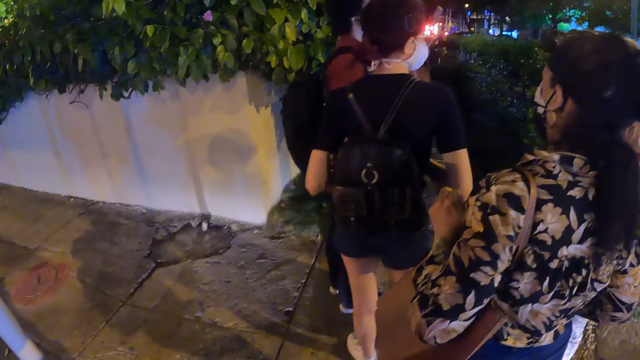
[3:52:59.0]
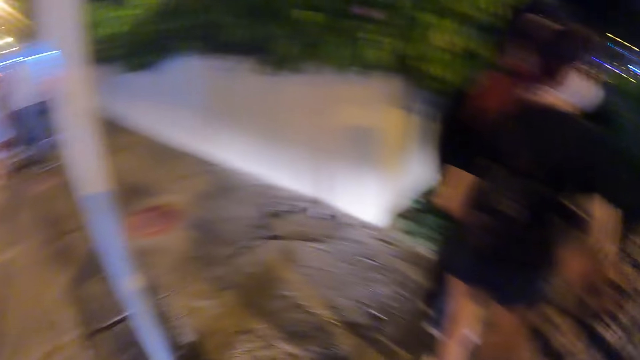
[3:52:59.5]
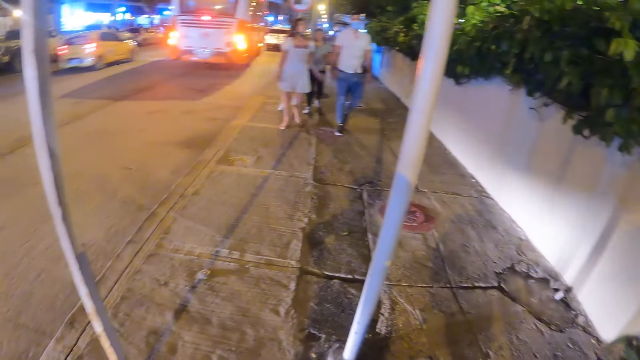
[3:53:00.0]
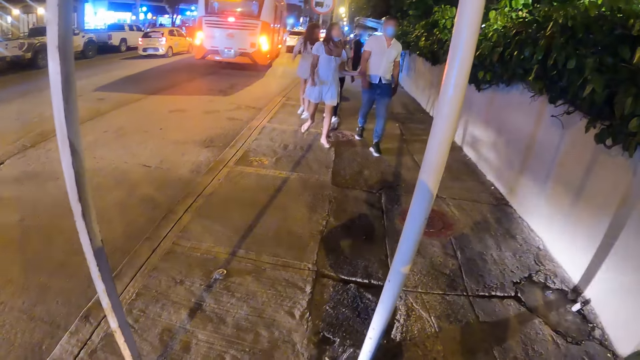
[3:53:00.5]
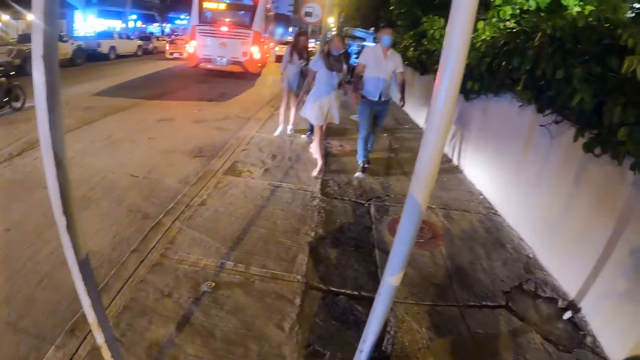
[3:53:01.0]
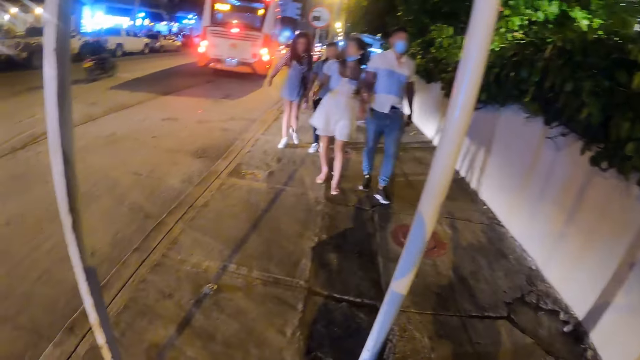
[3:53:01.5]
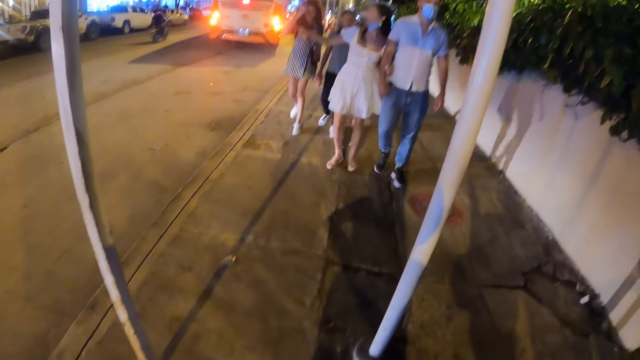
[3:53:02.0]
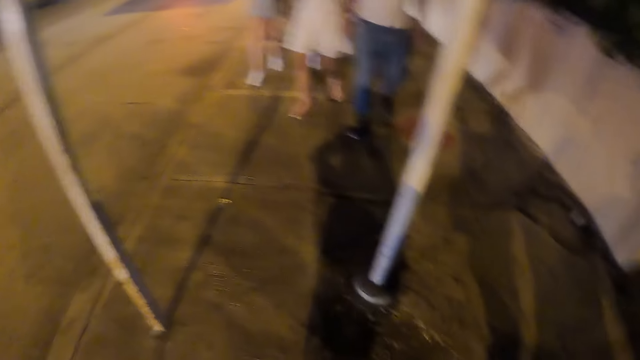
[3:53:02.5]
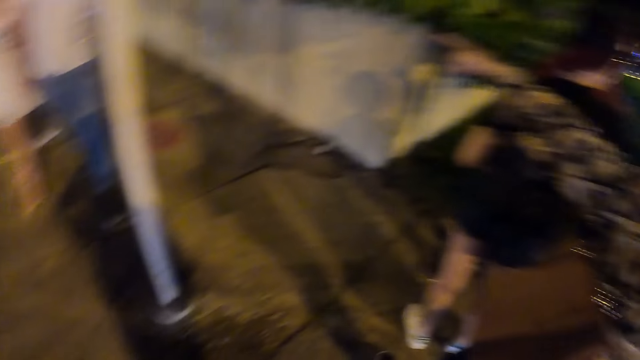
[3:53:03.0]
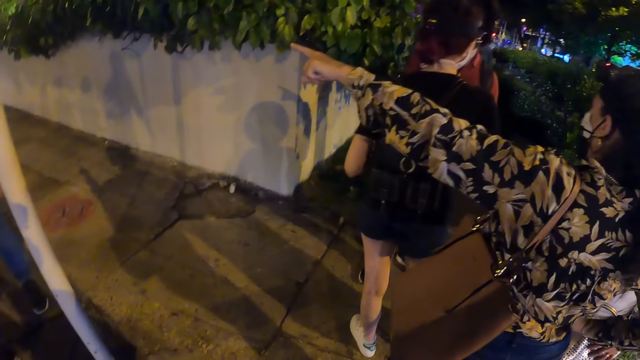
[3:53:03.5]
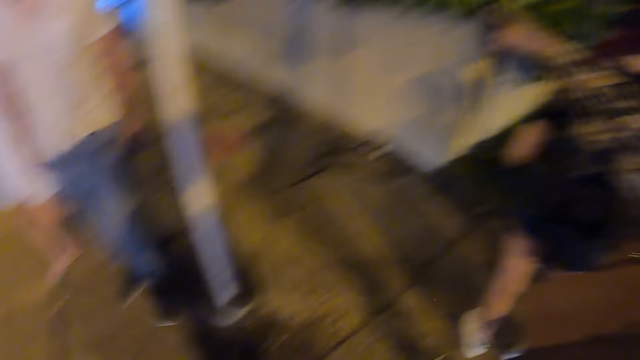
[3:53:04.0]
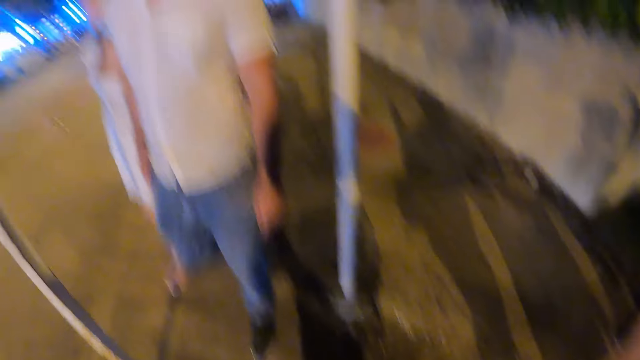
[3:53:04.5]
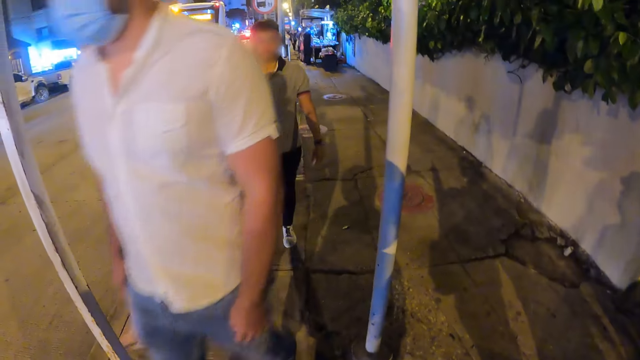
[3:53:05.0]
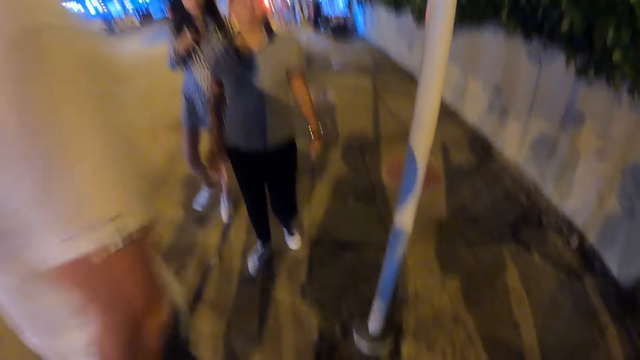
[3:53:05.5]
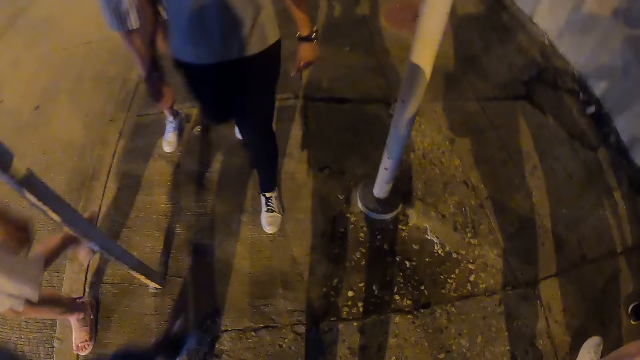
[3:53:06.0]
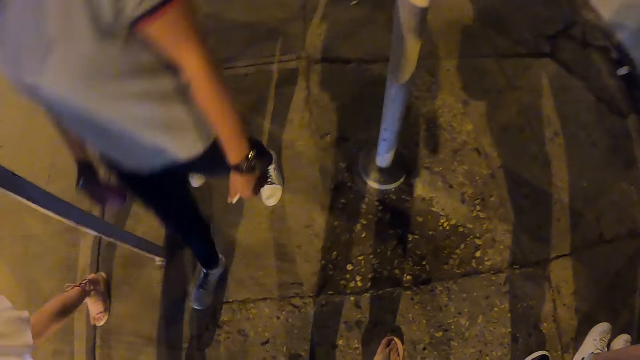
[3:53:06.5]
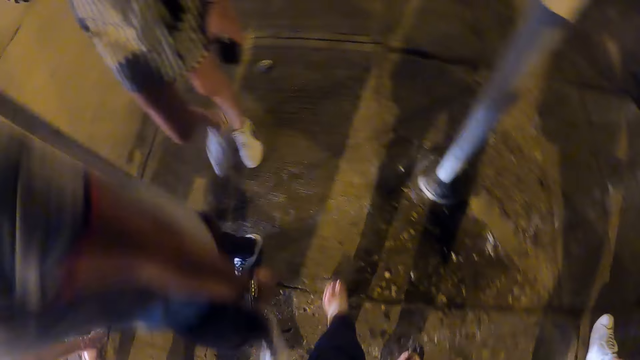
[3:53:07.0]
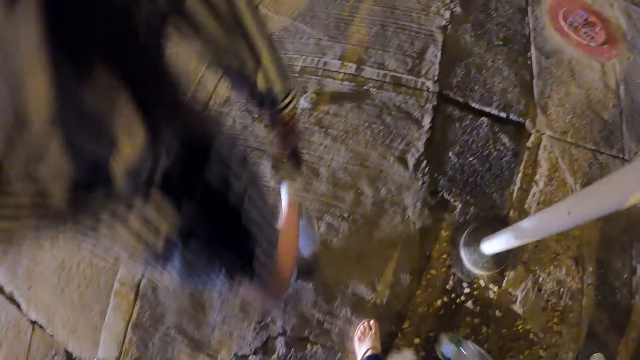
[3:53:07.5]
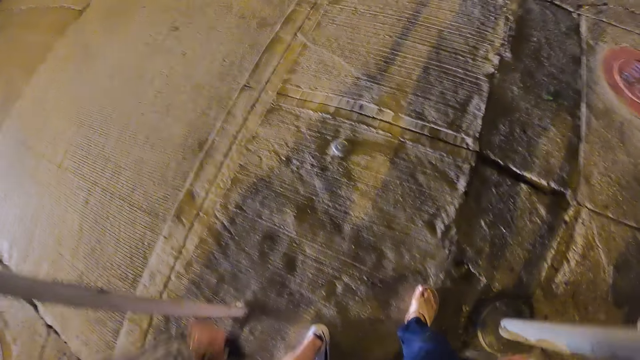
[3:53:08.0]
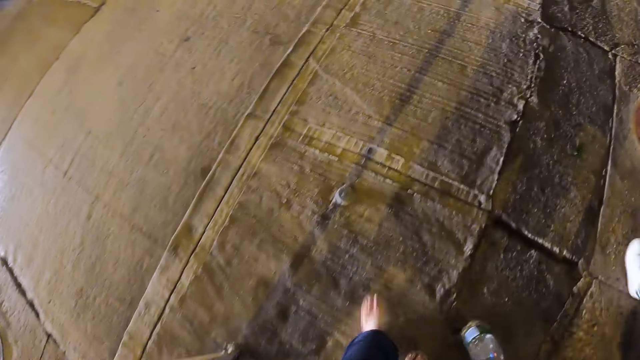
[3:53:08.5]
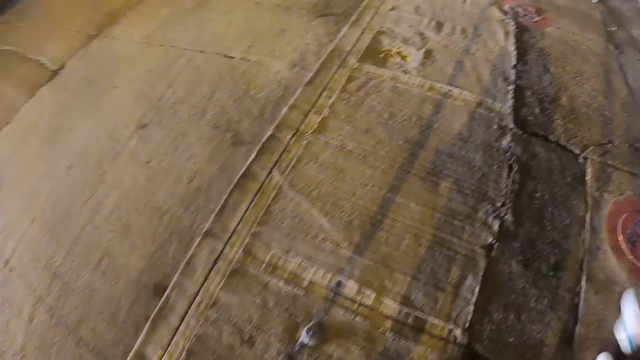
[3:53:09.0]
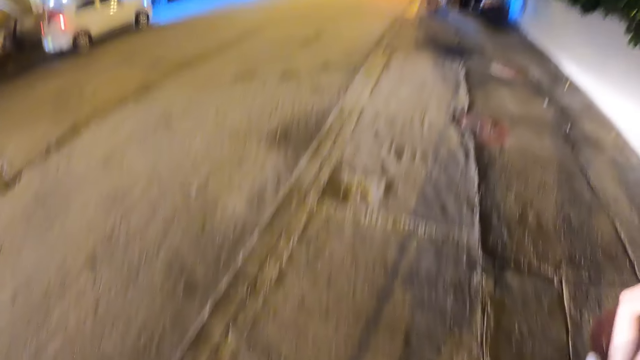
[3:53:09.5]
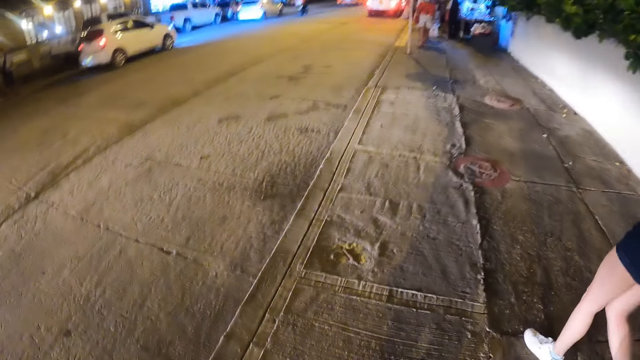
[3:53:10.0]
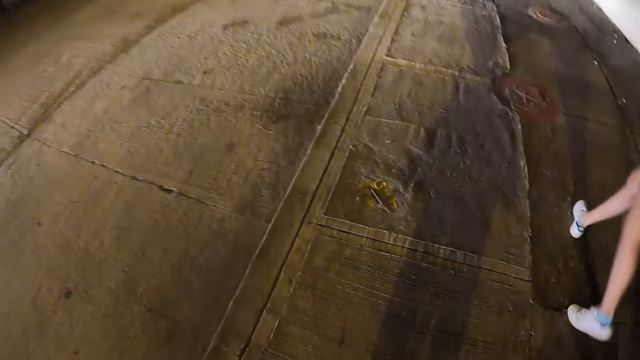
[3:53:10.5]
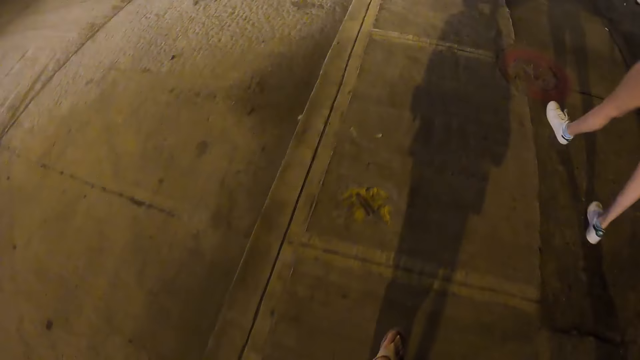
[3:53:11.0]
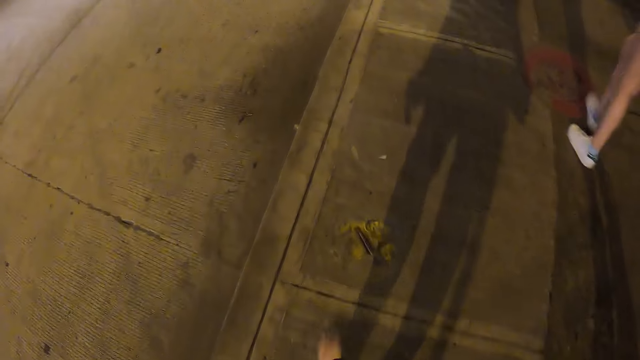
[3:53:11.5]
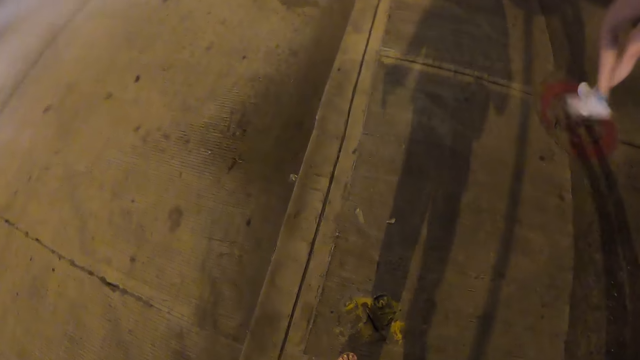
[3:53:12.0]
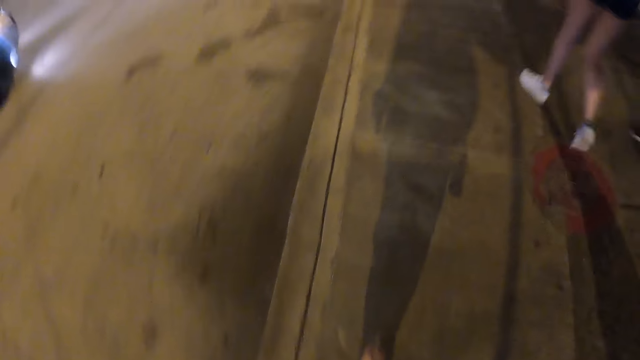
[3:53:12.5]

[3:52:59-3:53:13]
The camera wearer stares at the compound. They look around. A woman points at the compound. The camera wearer stares at the compound. They walk with the women and the man on the pathway.

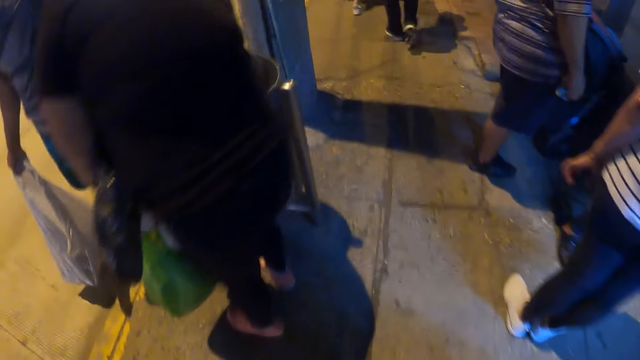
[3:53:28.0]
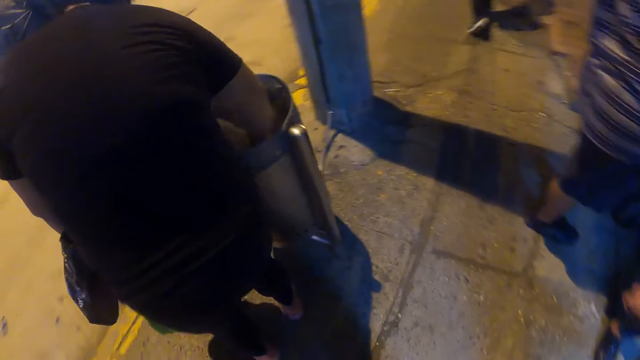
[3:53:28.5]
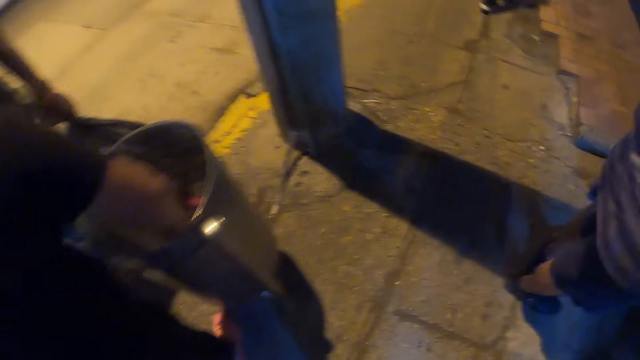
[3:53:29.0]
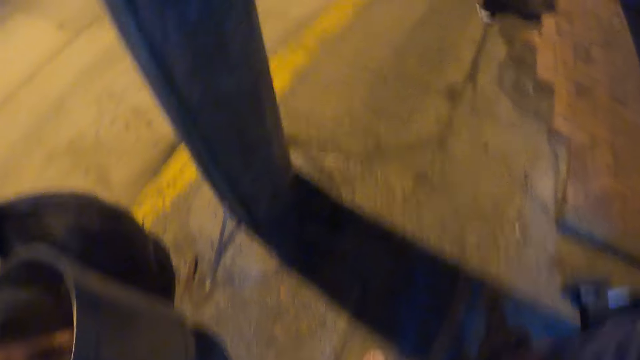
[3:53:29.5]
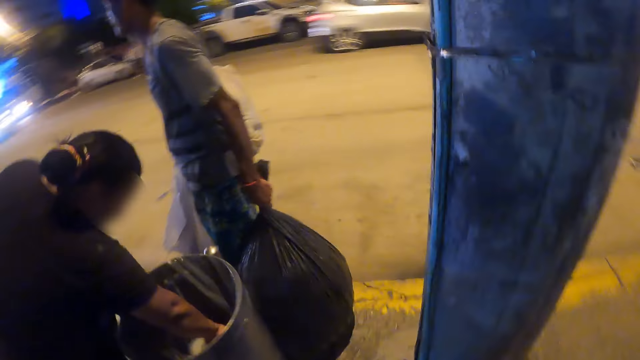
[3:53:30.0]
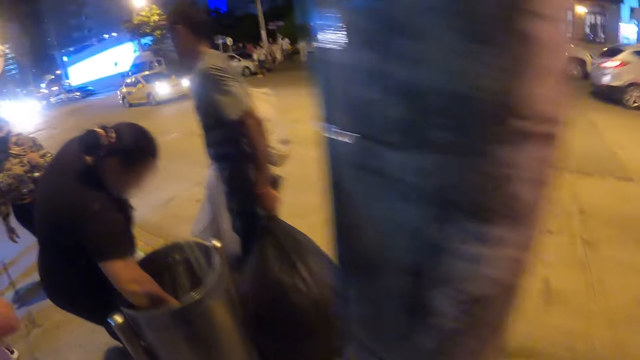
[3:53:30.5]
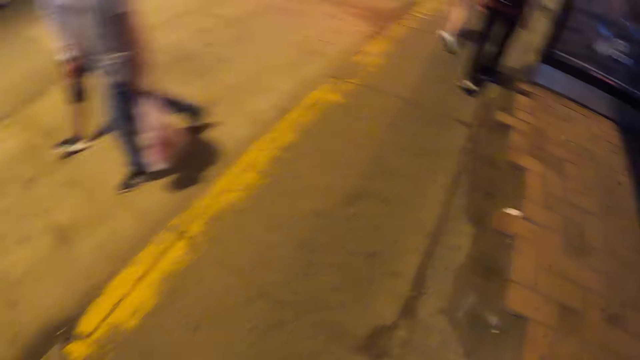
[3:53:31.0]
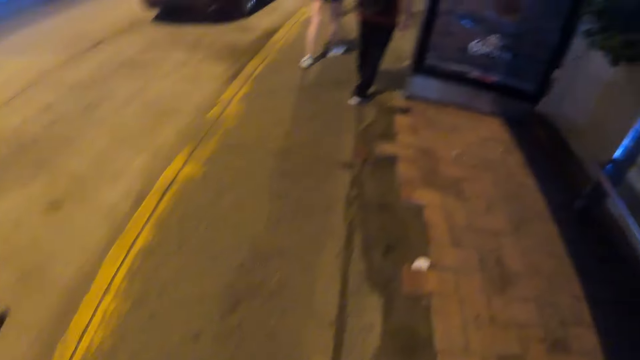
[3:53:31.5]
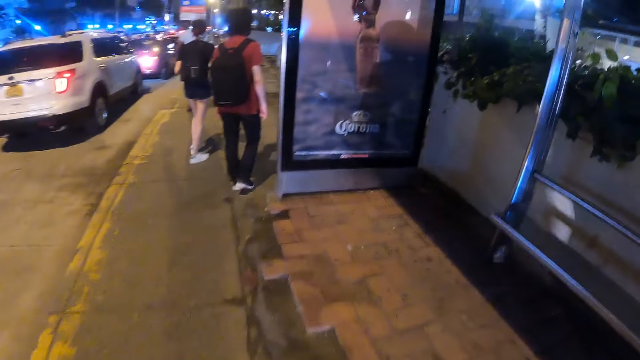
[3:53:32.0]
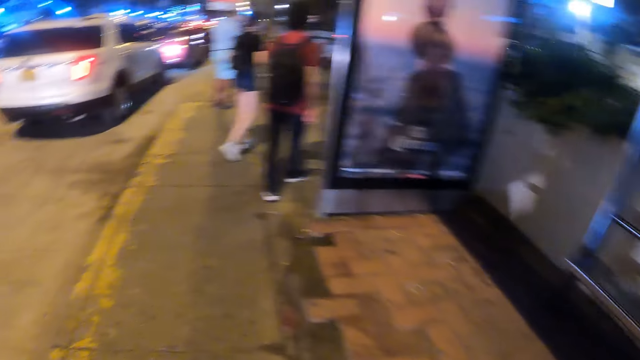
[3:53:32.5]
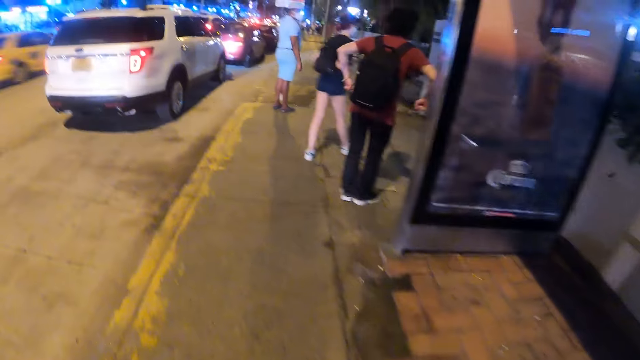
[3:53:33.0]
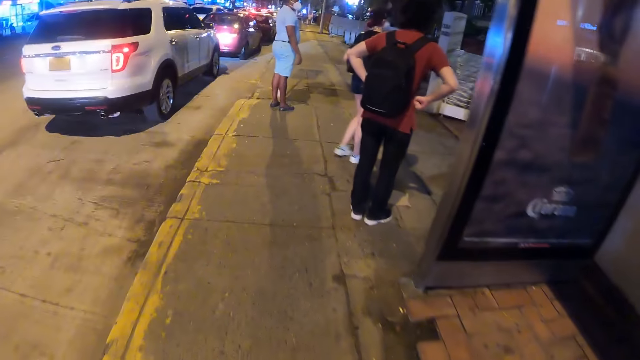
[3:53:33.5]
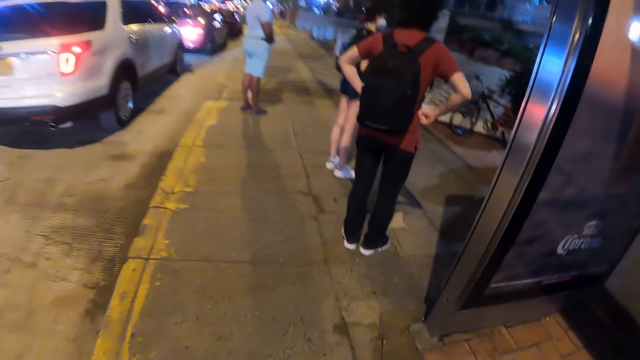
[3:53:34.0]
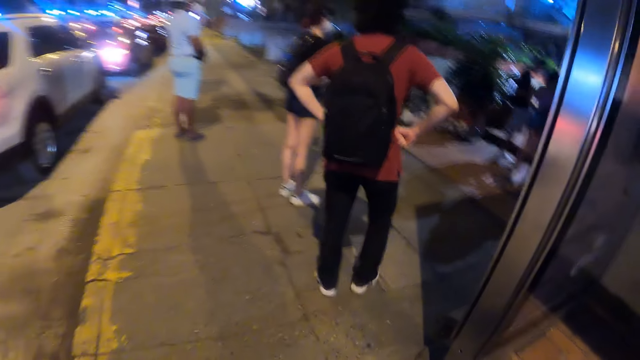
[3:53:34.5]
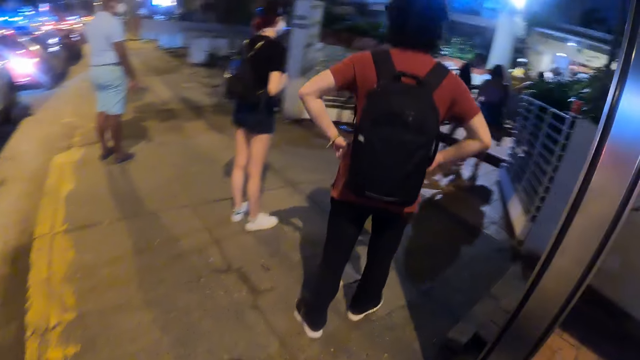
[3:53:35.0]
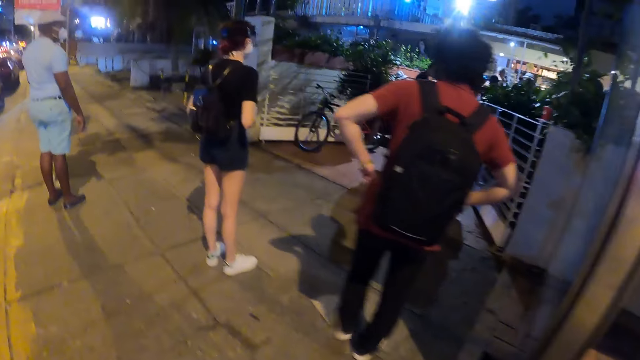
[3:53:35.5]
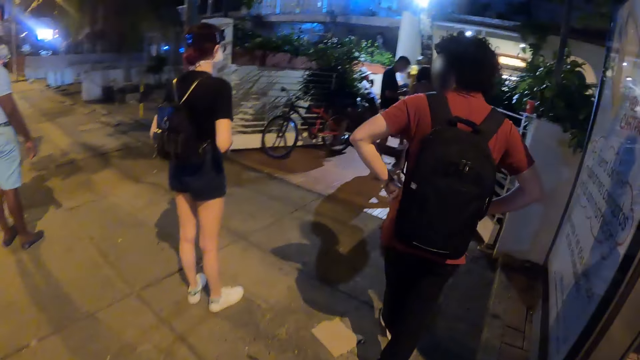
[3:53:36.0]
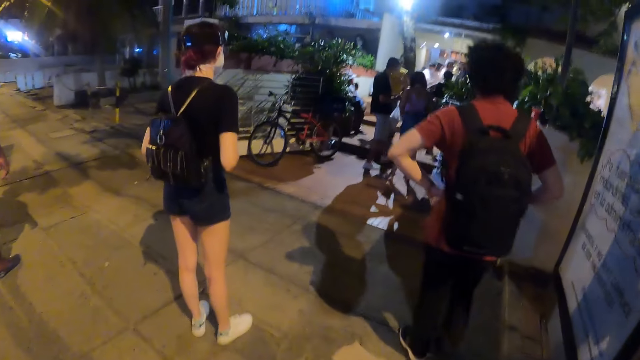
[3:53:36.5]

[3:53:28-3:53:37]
The camera wearer looks around the road. They walk on the pathway.
